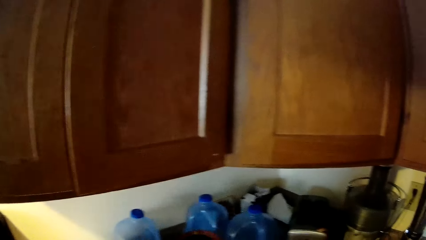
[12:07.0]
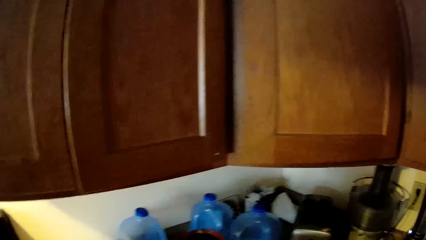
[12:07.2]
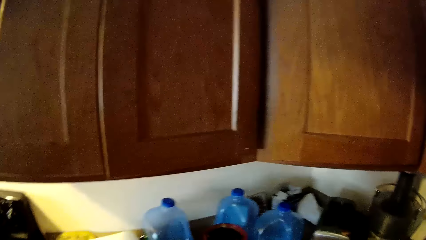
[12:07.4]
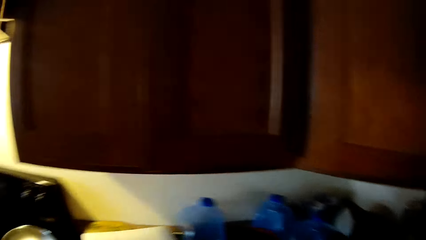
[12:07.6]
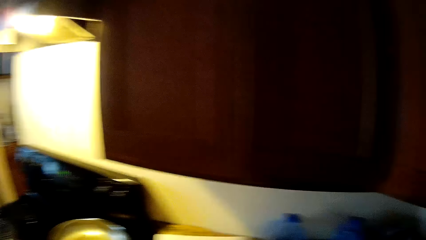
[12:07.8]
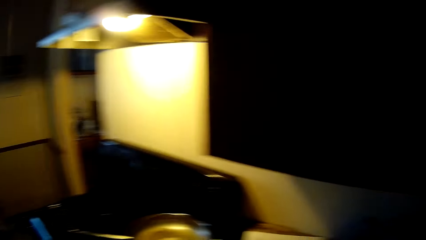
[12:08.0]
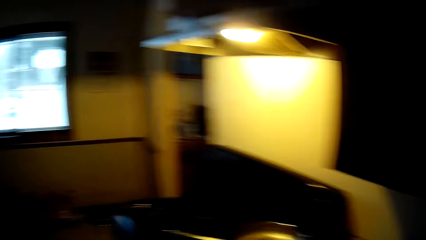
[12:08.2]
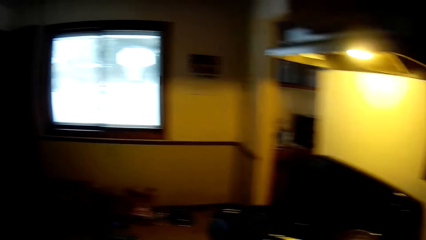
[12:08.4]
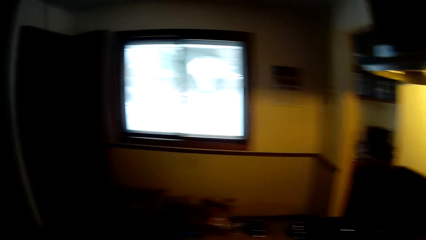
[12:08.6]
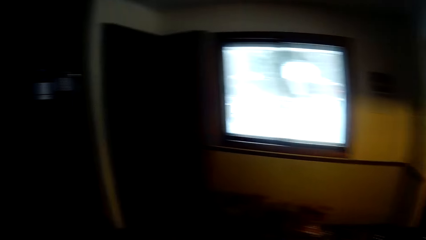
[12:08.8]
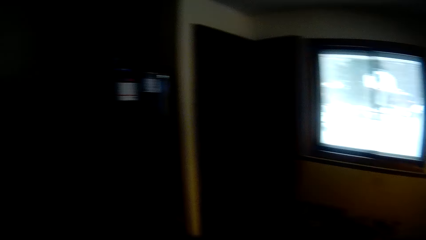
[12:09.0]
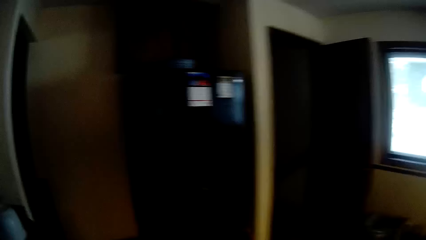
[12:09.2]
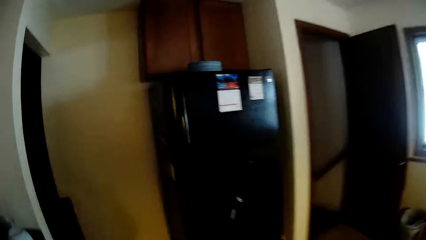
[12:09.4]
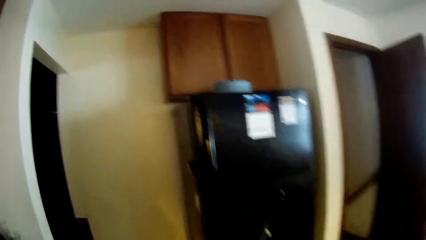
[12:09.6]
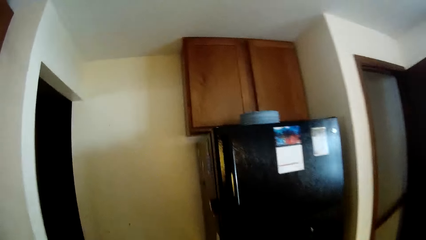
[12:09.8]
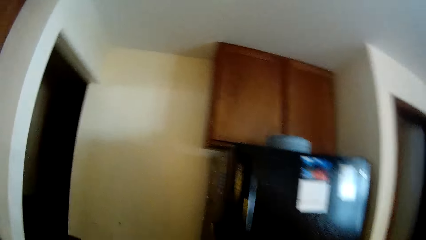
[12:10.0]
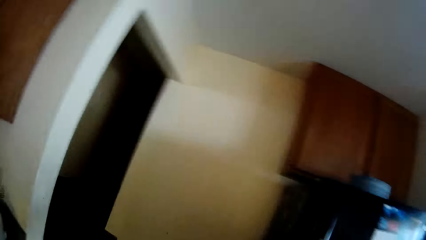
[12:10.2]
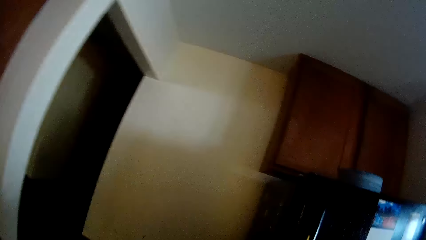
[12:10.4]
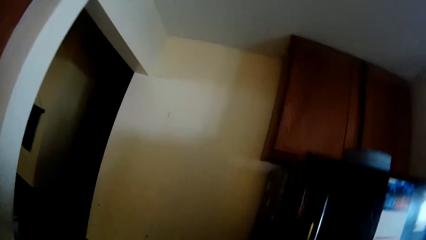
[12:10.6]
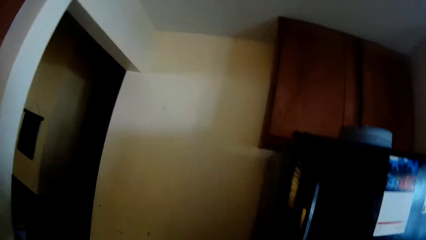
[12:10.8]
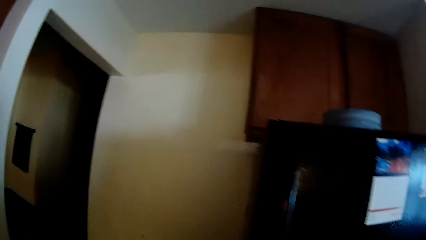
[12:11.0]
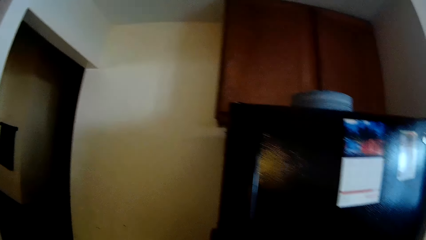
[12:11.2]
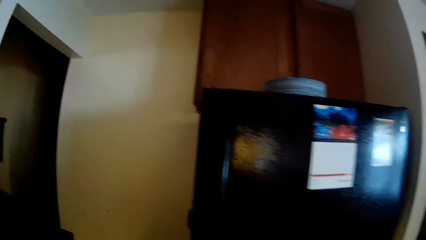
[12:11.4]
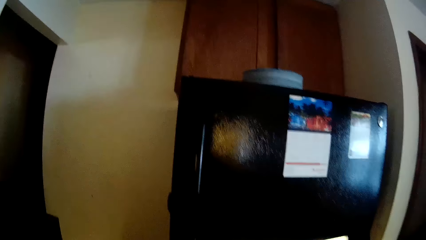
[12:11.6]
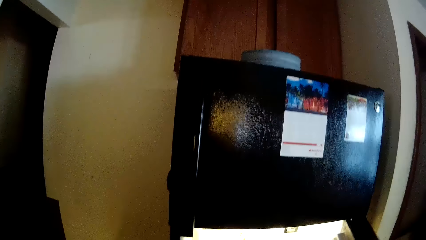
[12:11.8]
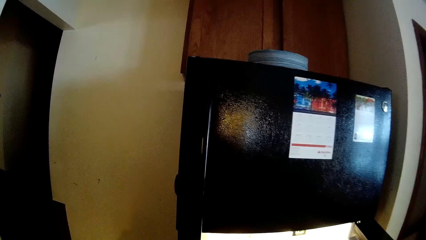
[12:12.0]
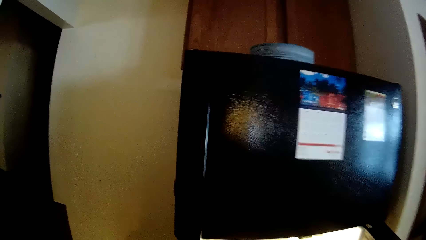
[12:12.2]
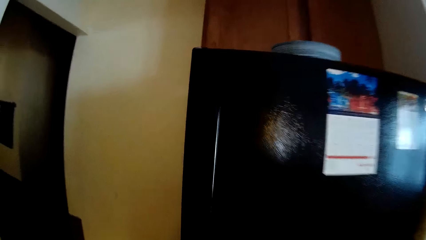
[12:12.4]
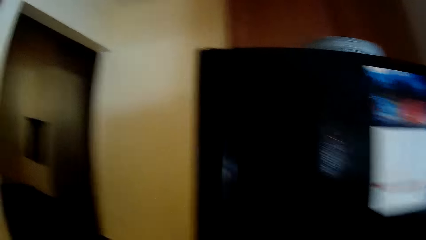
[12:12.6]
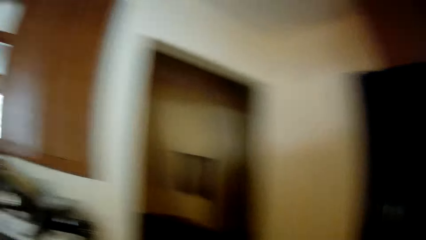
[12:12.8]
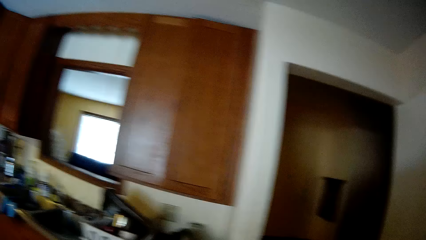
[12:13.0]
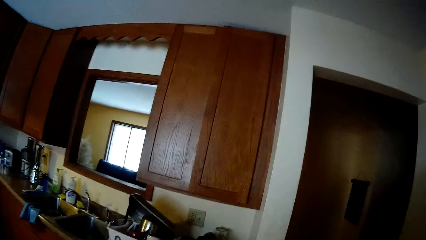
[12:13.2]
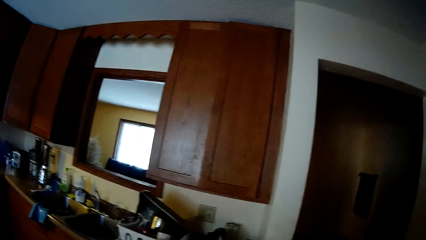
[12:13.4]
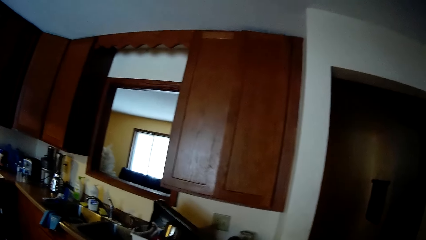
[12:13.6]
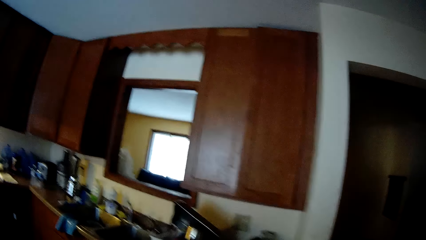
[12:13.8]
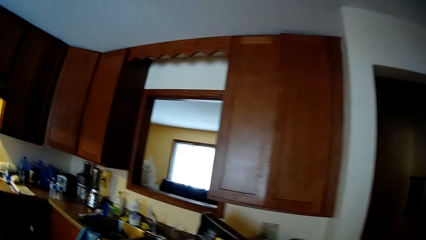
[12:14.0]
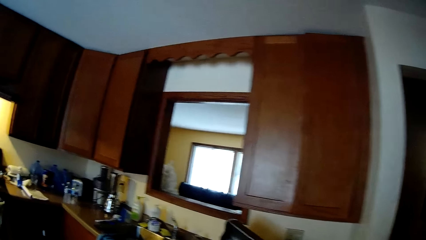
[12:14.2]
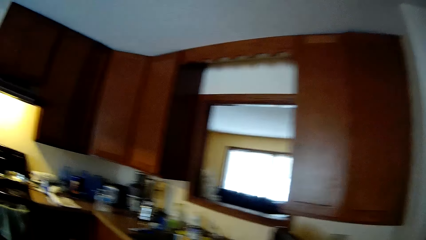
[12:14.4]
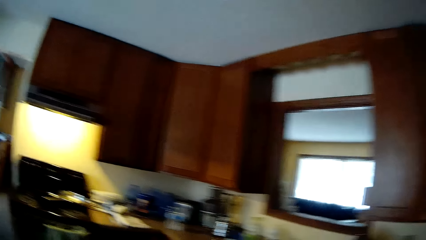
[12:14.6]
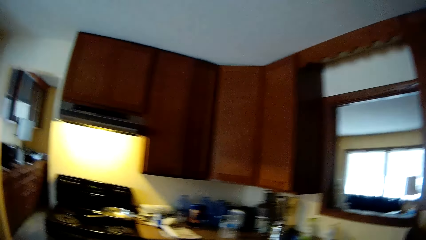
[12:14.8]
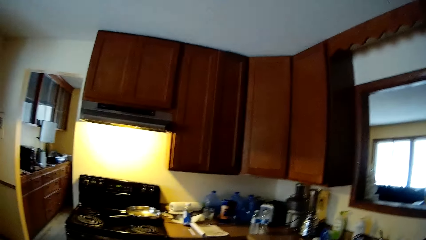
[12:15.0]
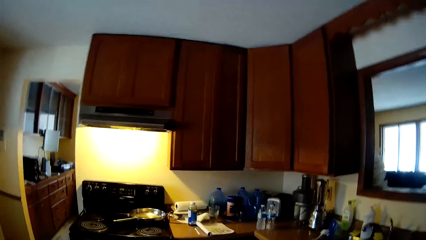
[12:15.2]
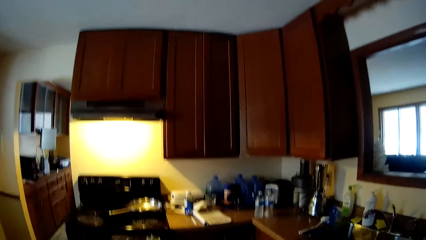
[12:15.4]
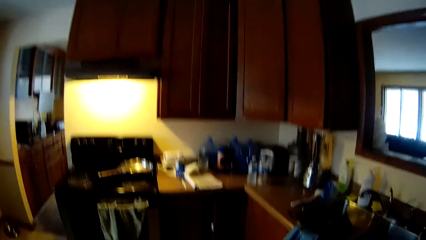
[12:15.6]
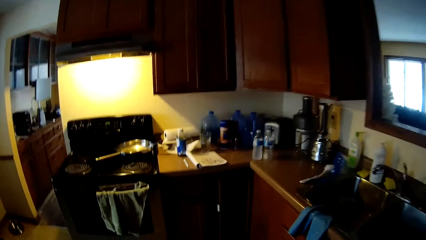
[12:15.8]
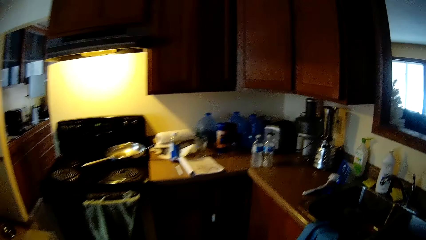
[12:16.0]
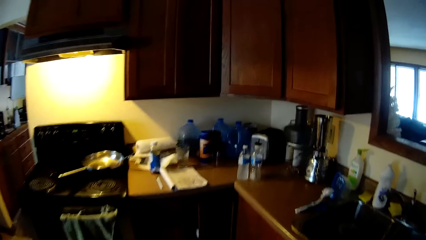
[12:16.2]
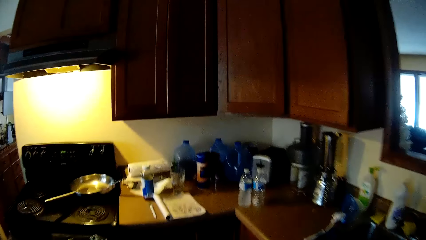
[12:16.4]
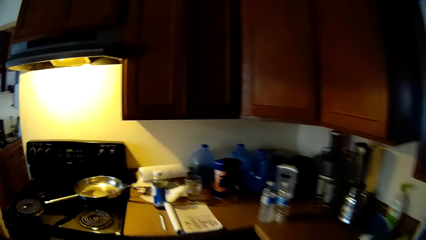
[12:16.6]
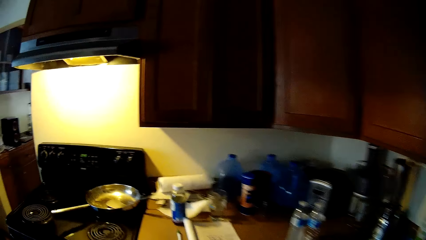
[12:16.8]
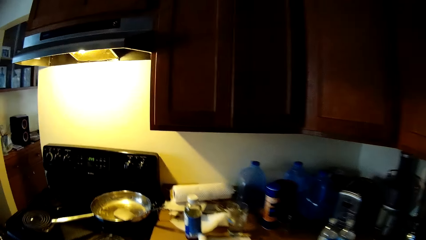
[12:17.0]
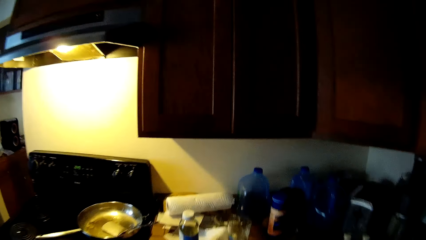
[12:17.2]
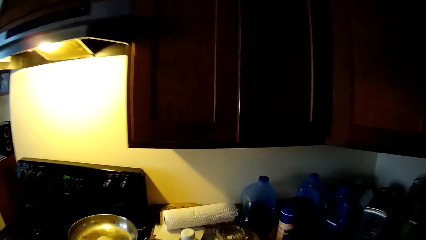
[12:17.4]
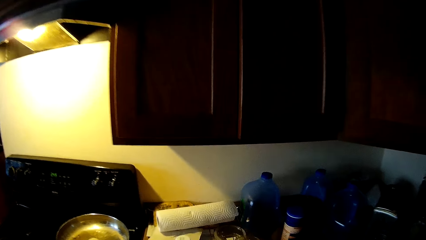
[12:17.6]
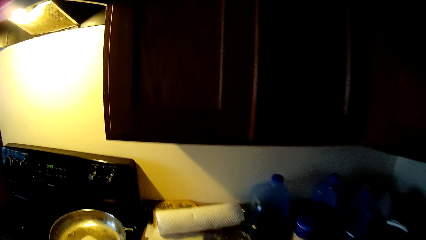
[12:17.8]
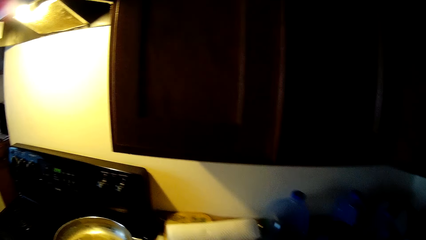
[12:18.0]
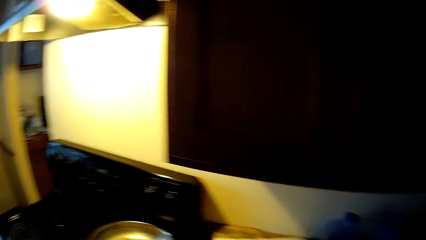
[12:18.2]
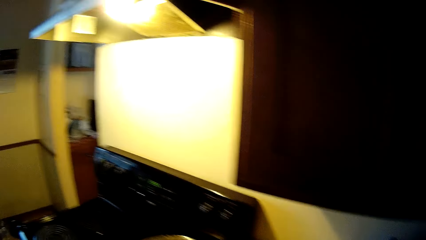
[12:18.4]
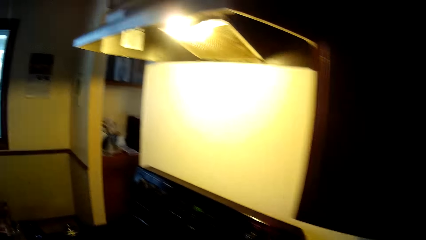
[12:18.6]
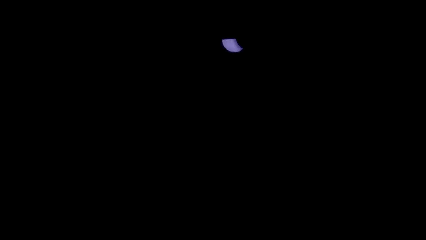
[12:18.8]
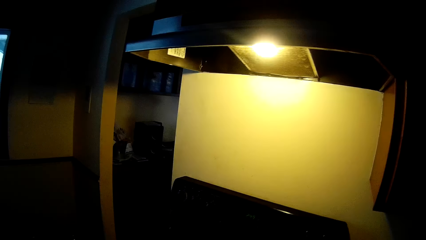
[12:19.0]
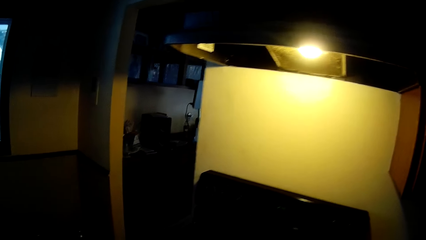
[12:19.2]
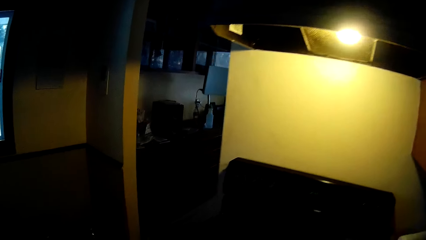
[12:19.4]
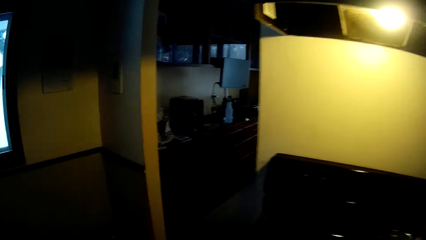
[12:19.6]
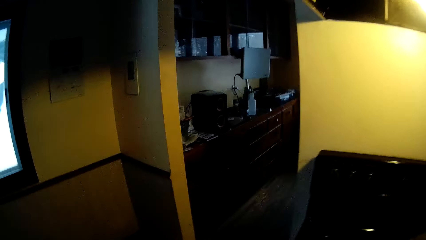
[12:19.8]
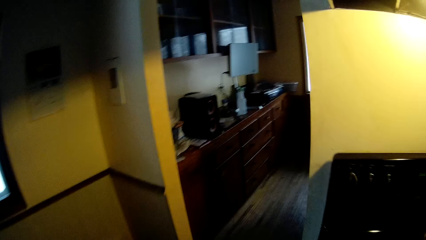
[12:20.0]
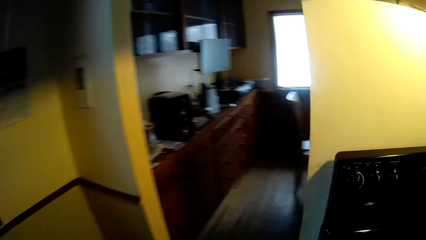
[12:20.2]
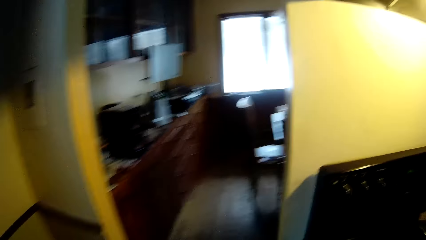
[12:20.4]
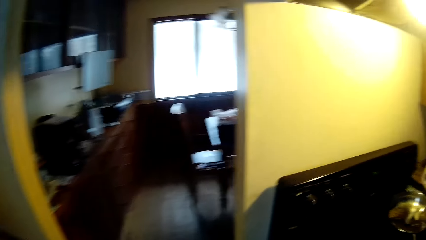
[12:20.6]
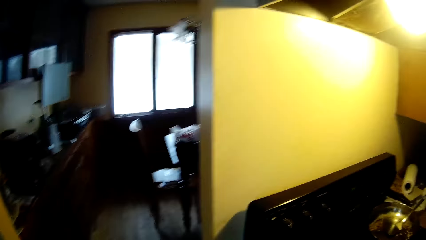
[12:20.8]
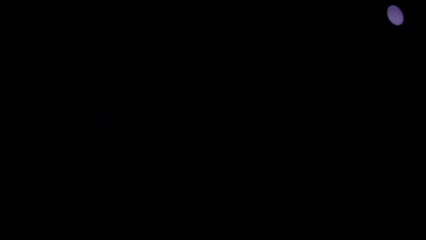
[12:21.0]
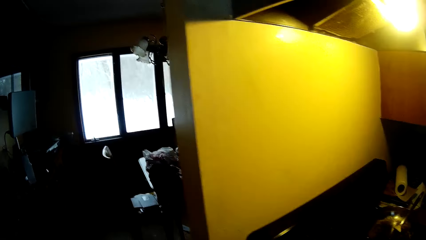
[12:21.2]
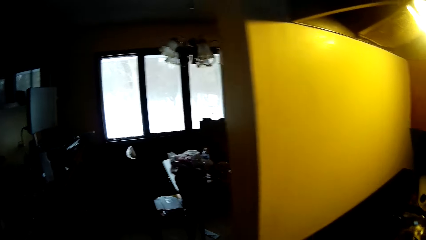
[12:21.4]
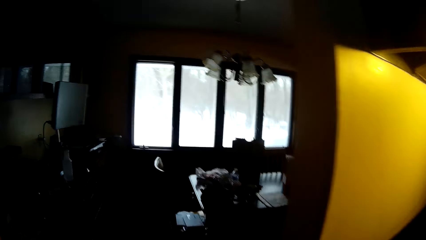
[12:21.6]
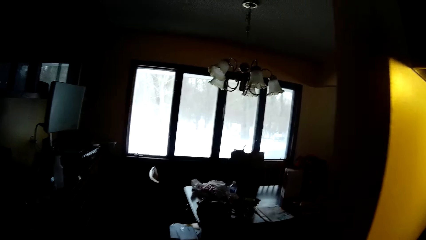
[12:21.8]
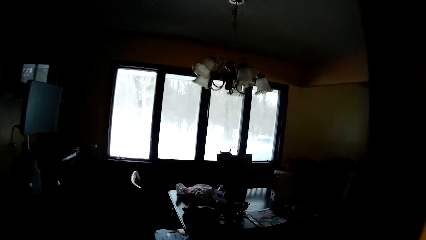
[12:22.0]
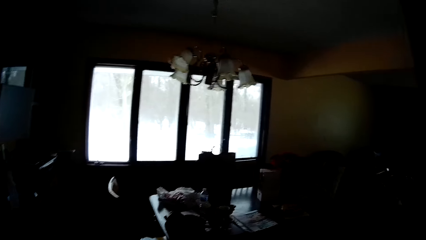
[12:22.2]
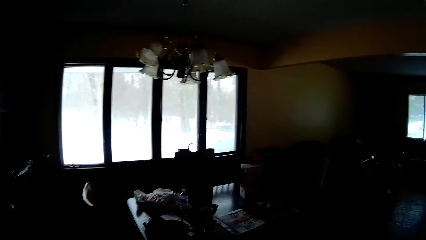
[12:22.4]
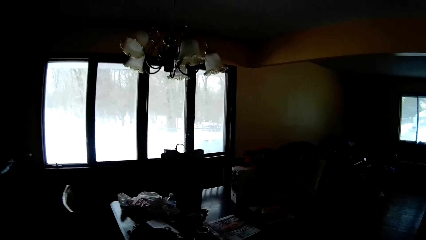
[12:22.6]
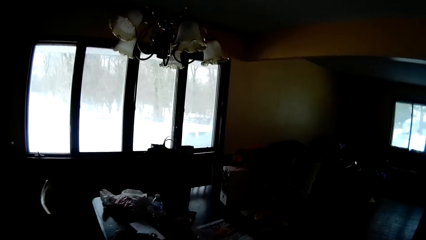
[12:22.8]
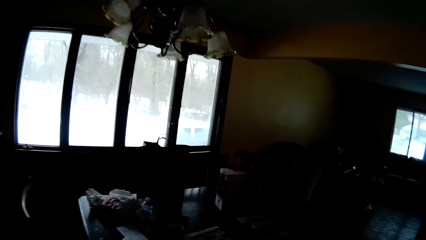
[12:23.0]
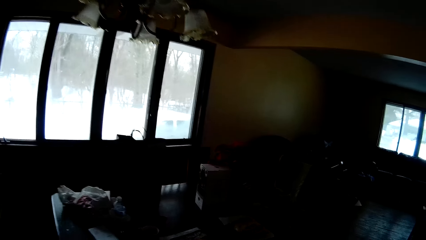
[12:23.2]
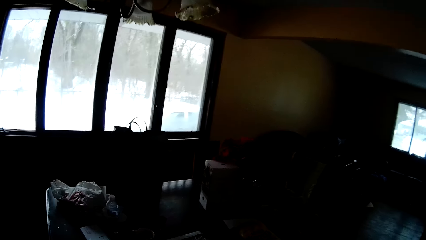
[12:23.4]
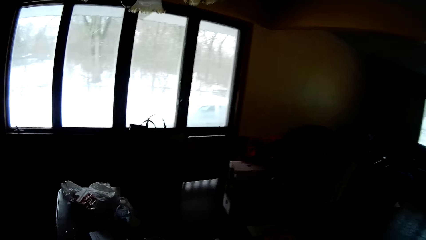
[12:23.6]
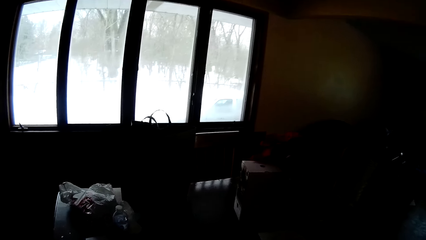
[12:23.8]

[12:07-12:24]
The camera wearer turns around. He walks to a refrigerator. He walks around. He opens the refrigerator with his right hand. He turns around. He walks to the counter top. He walks around. He walks to a dining table.
